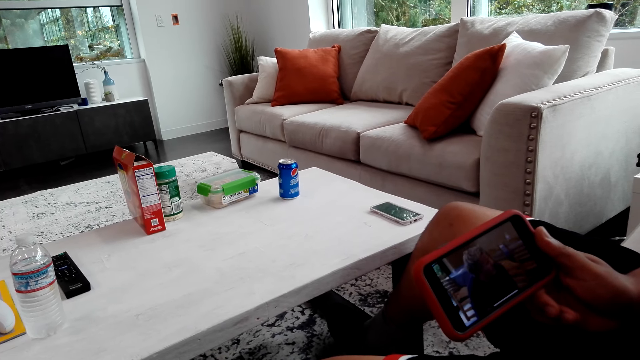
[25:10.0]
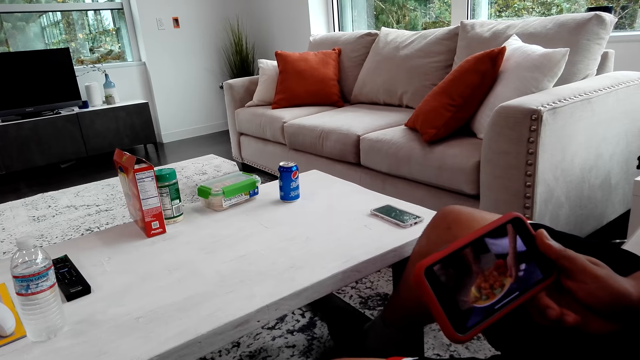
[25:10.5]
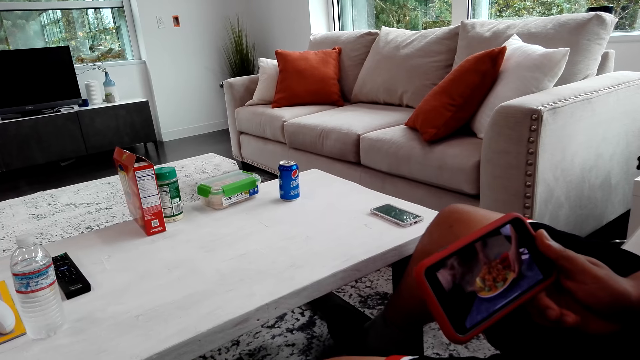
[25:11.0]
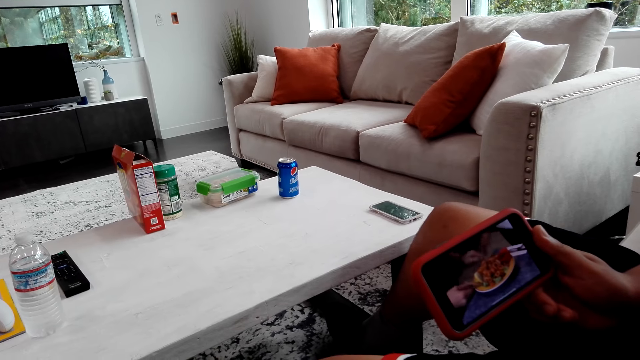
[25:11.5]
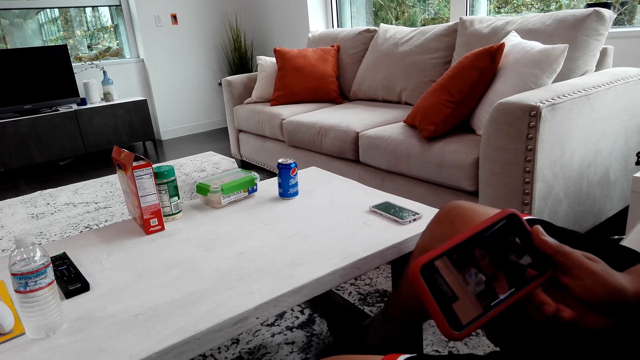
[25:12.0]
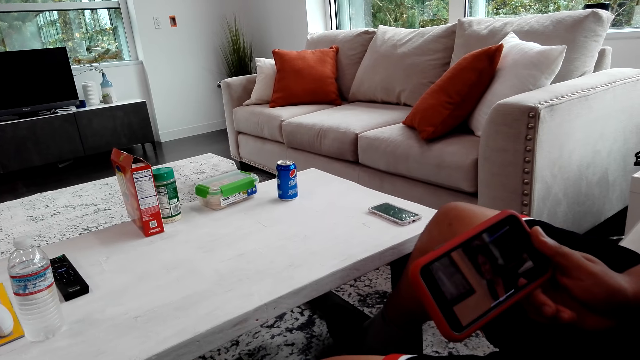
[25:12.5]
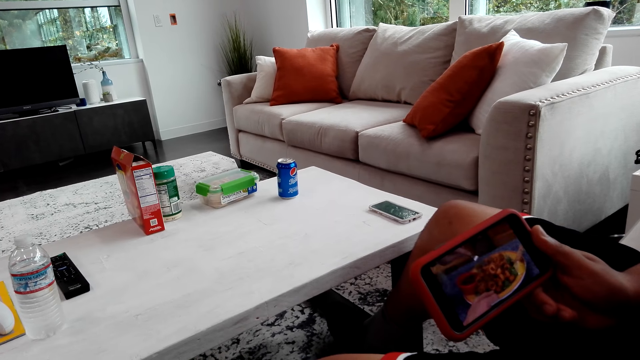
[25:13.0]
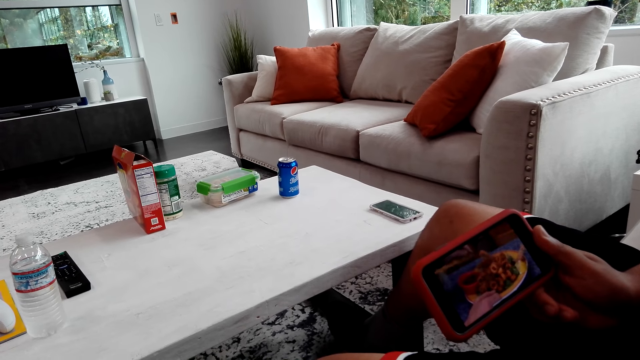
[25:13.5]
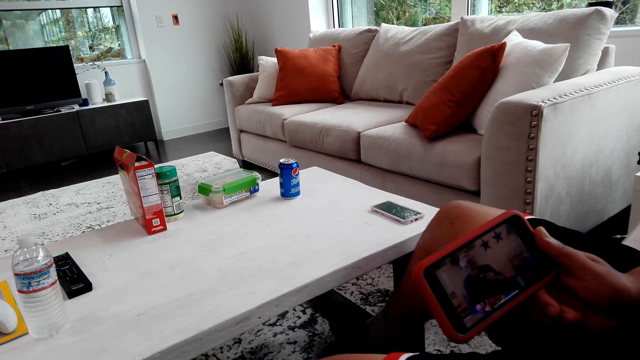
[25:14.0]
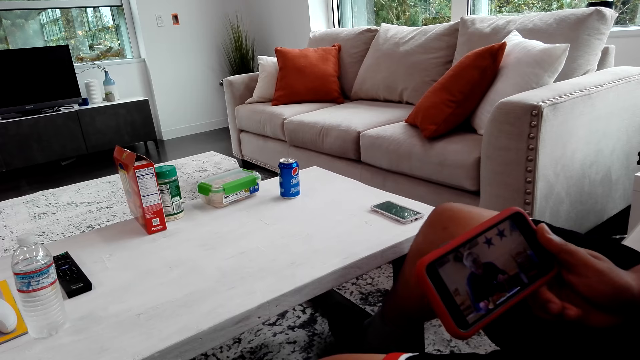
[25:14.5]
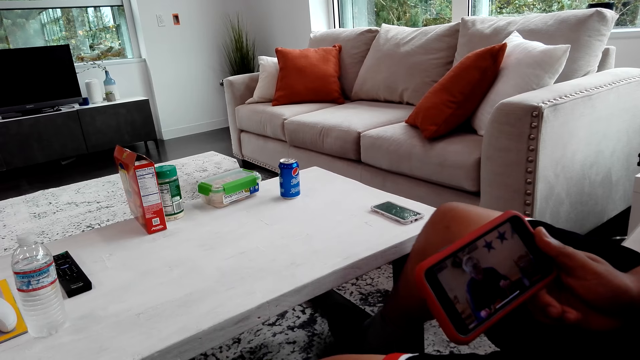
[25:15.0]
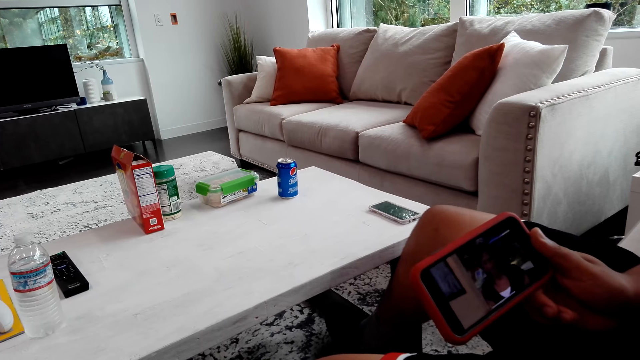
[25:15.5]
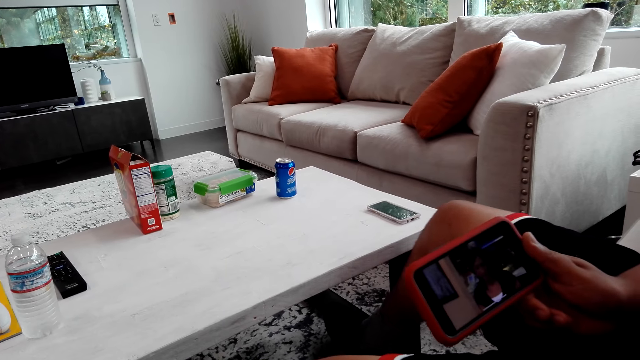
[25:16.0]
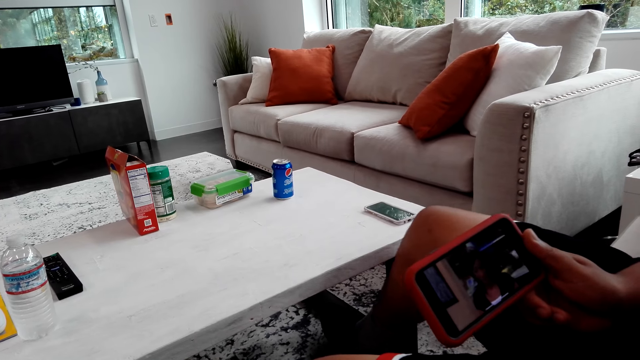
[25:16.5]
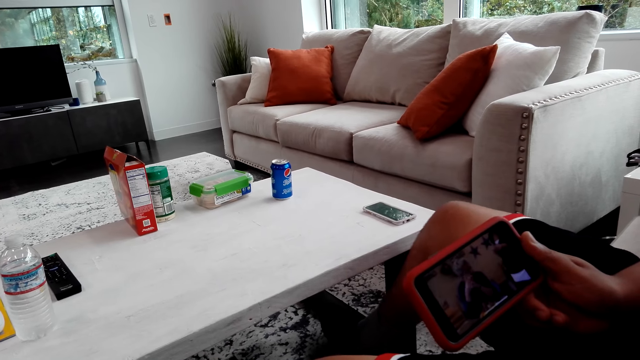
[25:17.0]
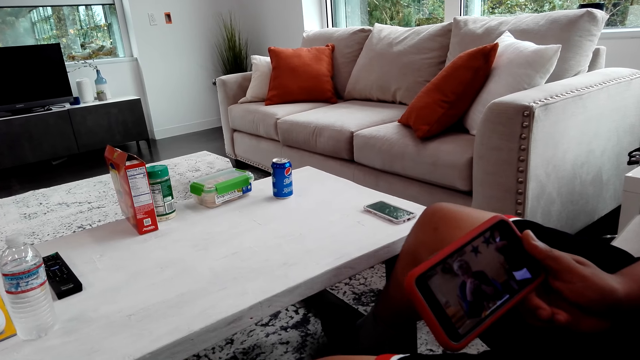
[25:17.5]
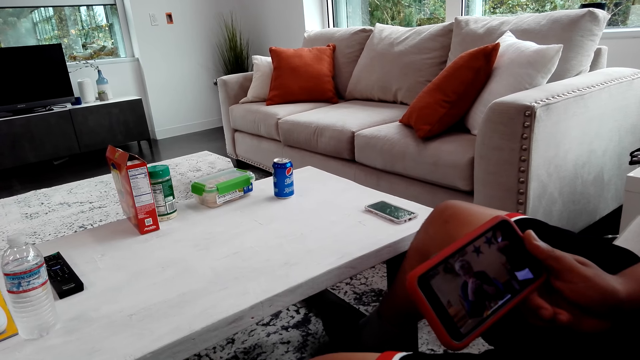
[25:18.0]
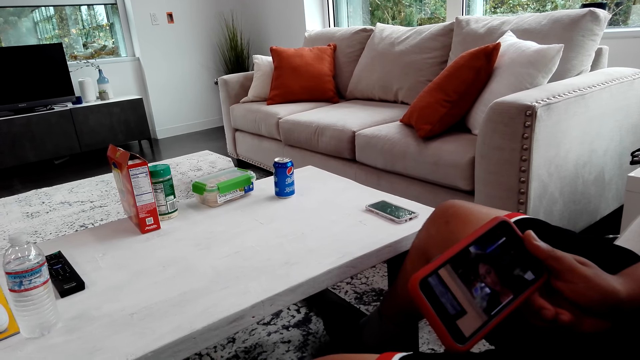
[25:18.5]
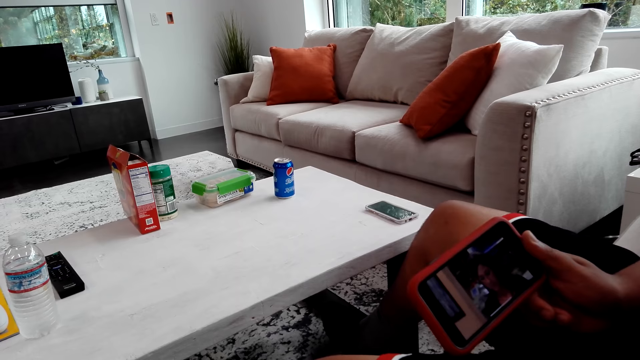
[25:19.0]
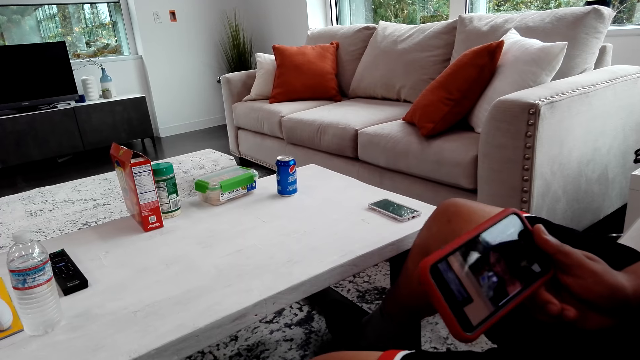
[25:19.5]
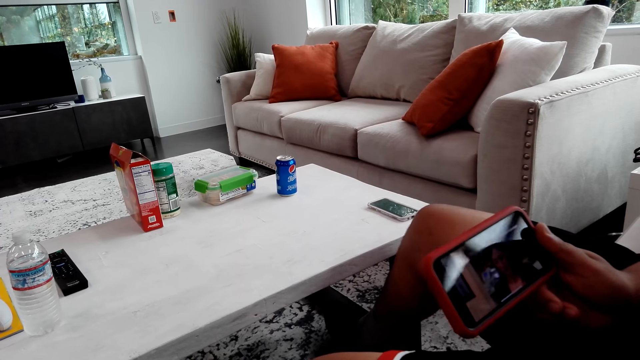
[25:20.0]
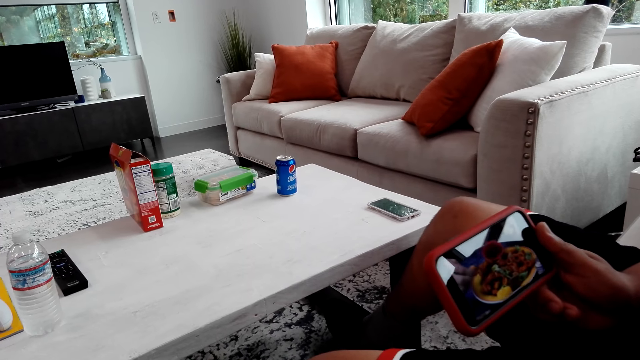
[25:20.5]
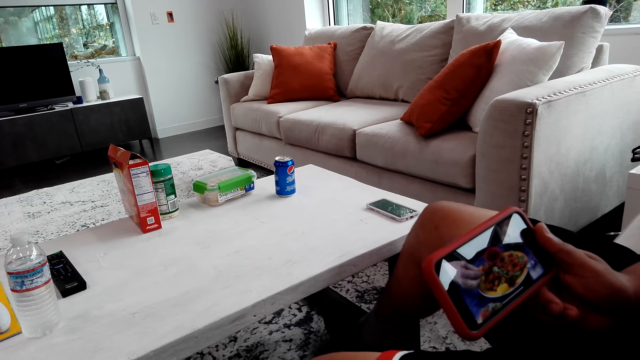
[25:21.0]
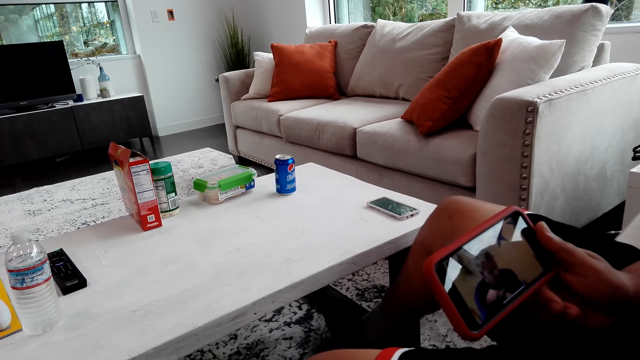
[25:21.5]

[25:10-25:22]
A man shakes his legs. The man shakes his legs again.

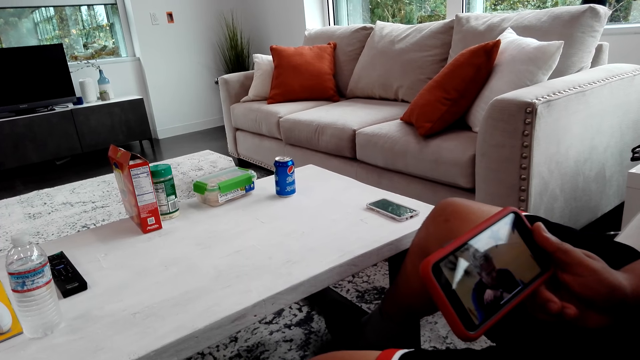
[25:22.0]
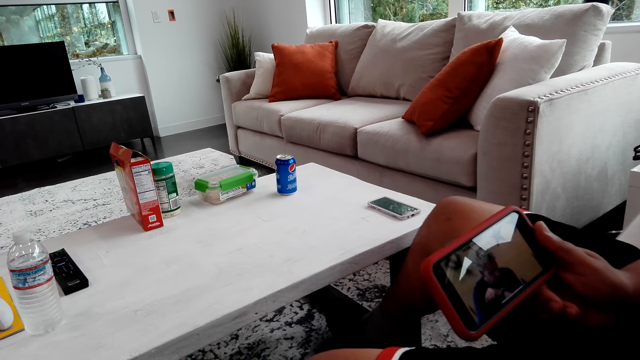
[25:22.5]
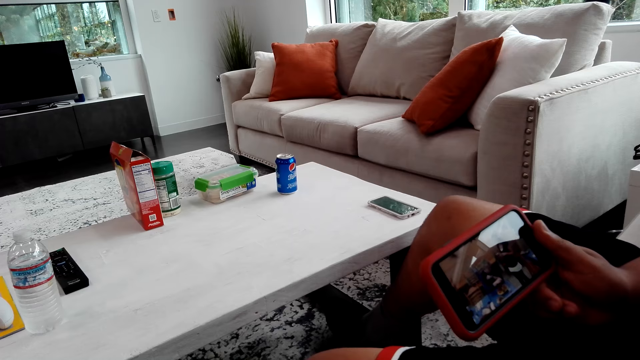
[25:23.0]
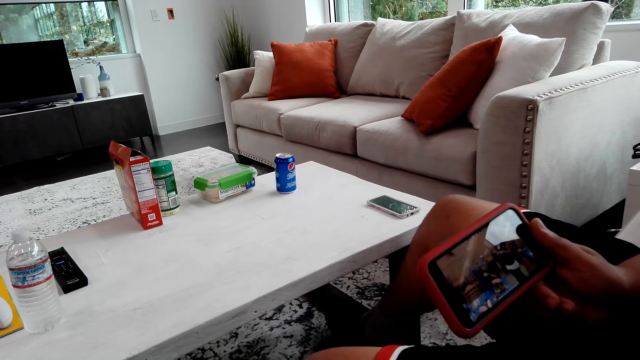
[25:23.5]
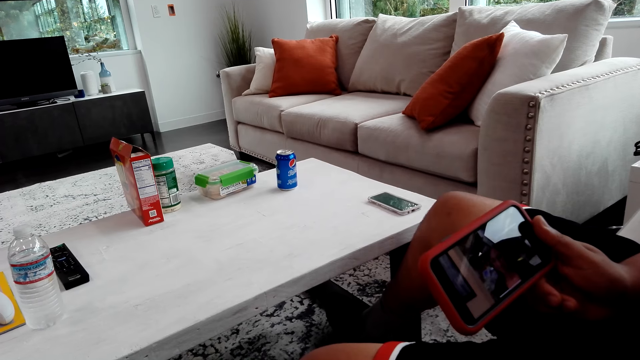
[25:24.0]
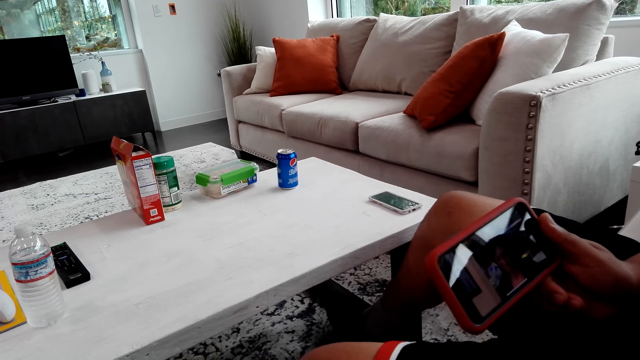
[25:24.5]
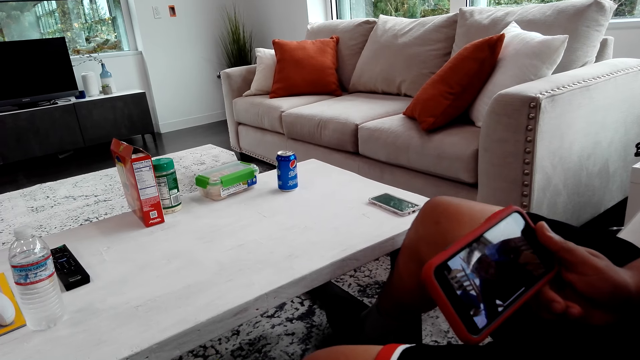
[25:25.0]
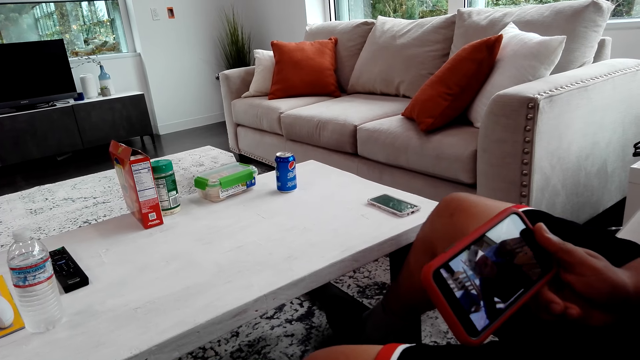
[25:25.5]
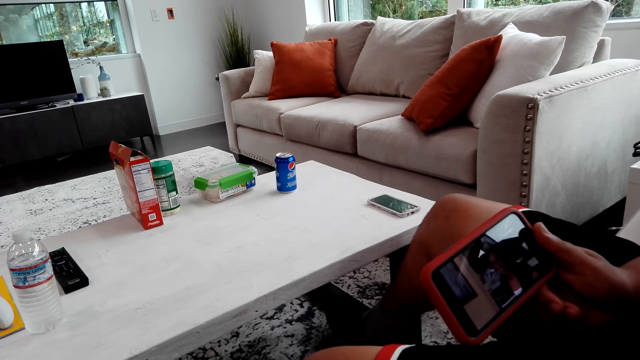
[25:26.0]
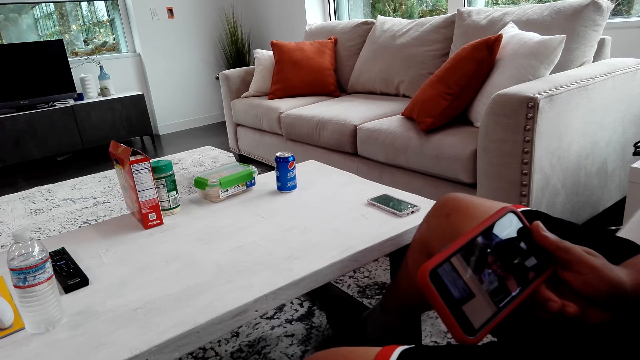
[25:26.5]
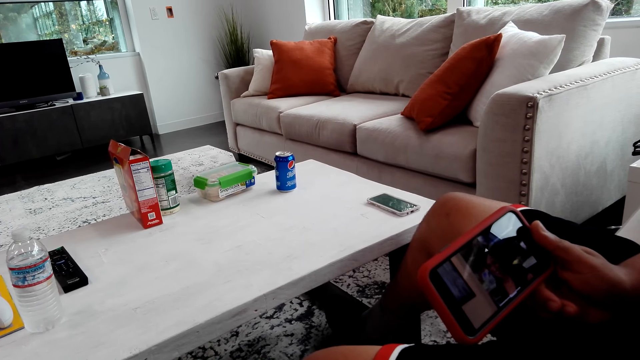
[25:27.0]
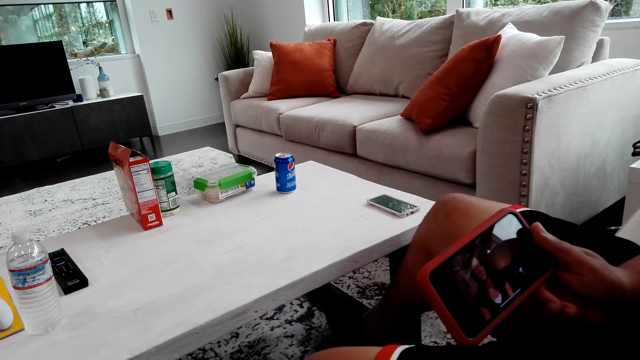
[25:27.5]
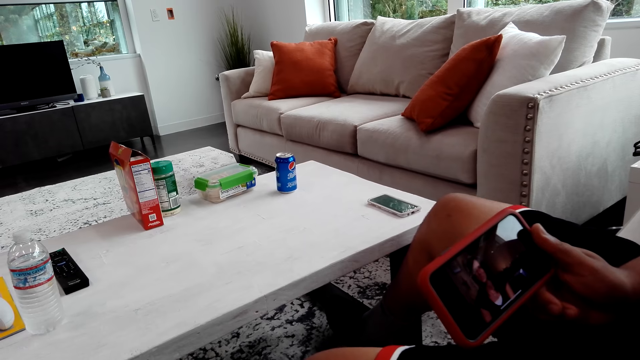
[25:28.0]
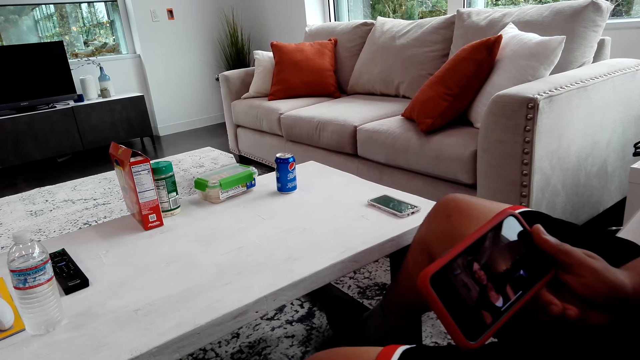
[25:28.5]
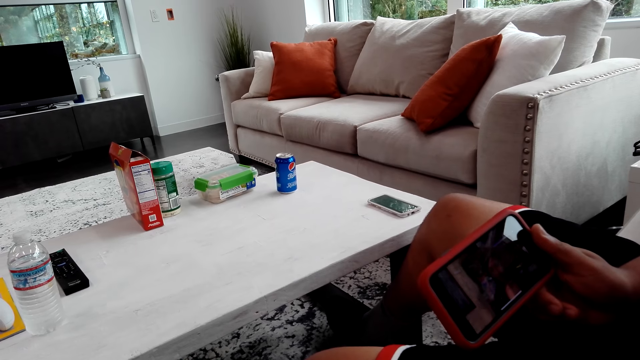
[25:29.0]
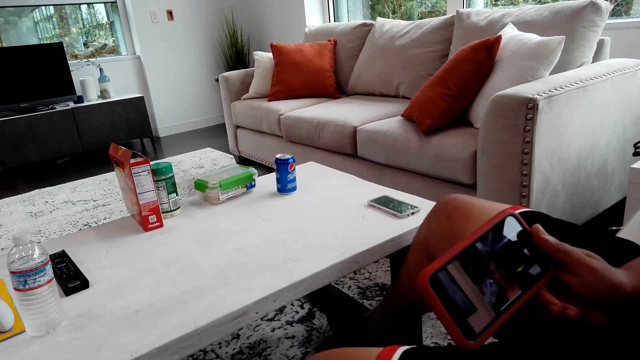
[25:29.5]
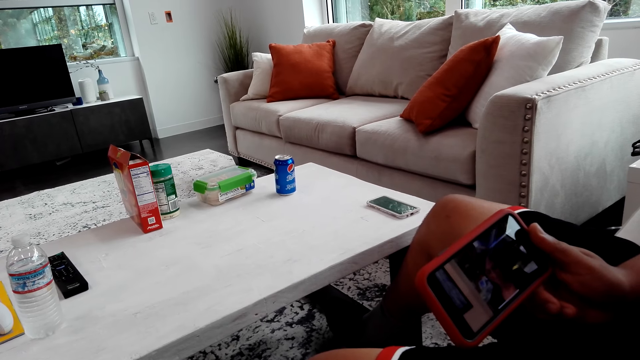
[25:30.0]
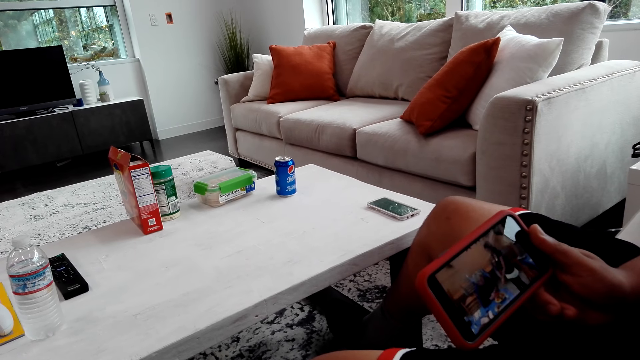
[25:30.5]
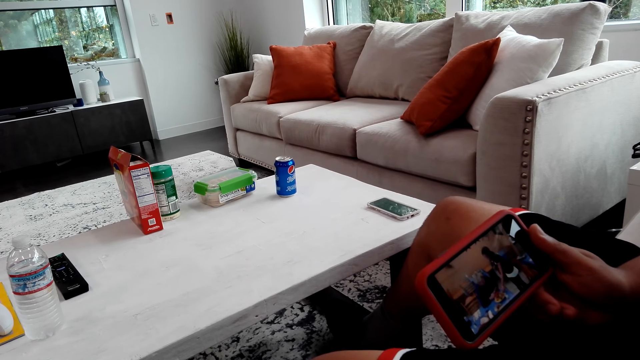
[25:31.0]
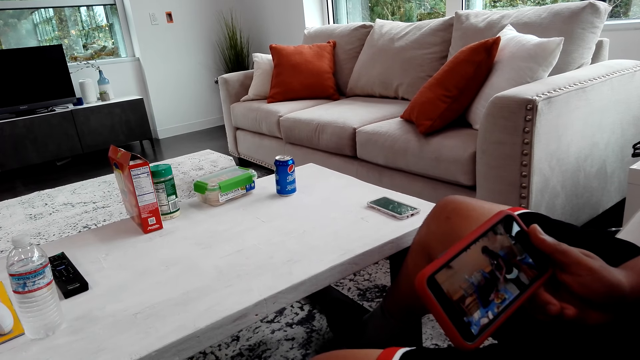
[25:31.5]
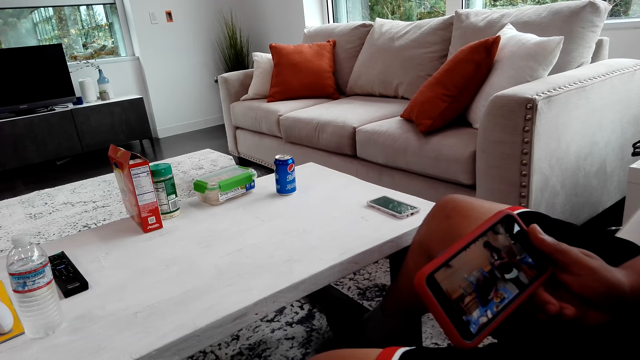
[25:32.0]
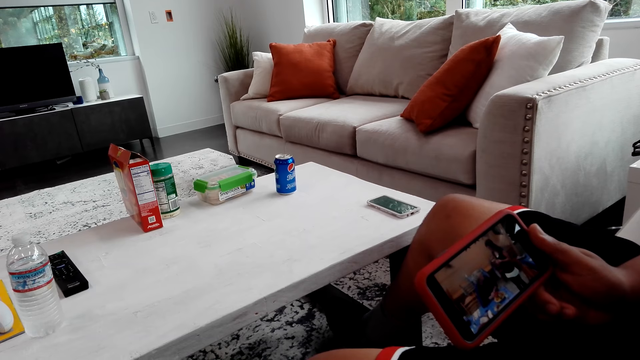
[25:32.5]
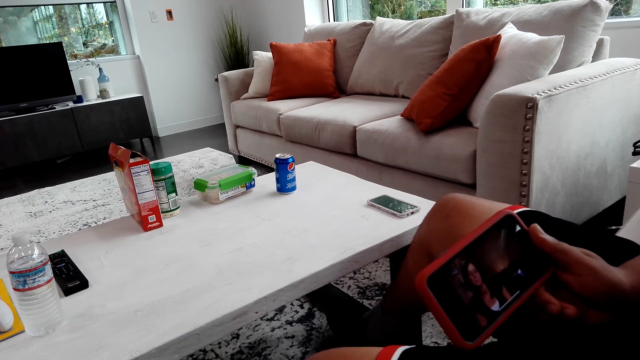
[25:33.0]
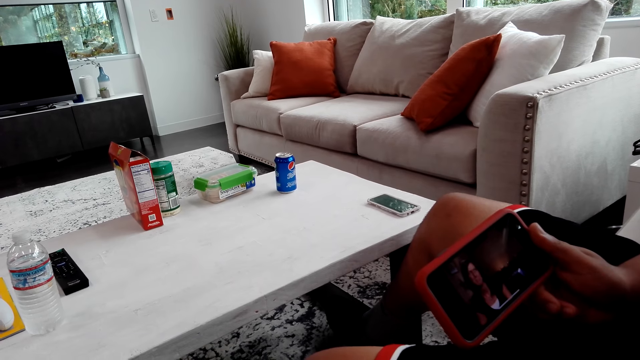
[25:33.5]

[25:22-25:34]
A man shakes his legs.
